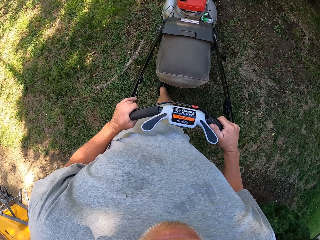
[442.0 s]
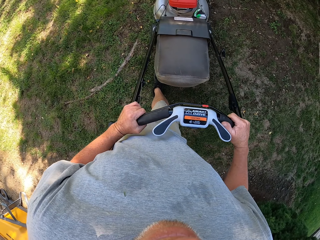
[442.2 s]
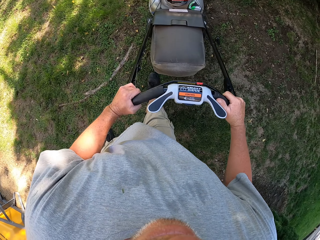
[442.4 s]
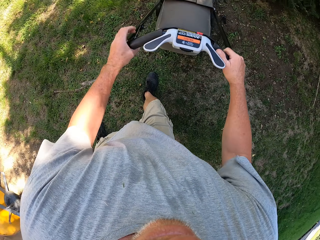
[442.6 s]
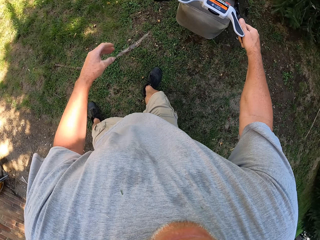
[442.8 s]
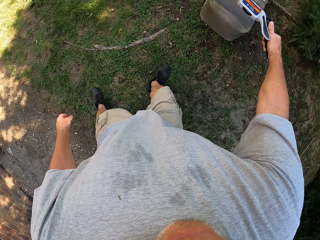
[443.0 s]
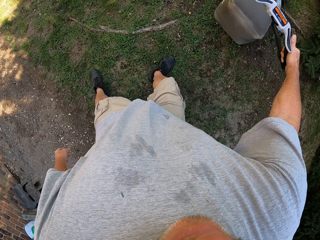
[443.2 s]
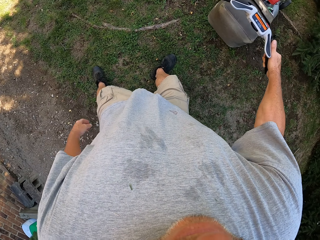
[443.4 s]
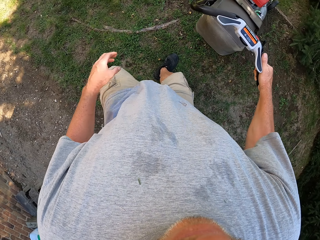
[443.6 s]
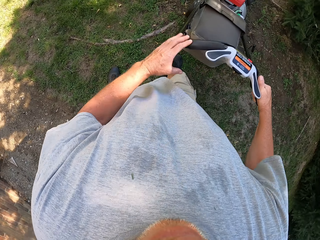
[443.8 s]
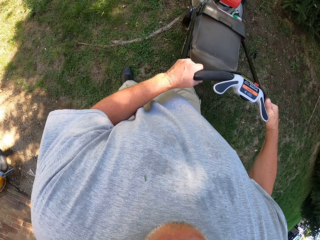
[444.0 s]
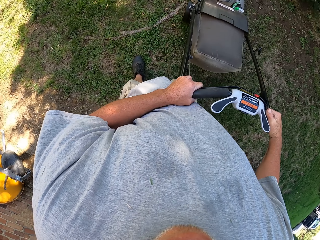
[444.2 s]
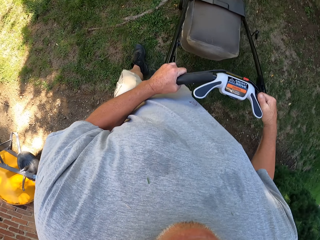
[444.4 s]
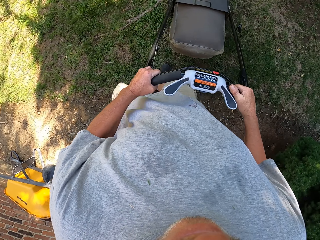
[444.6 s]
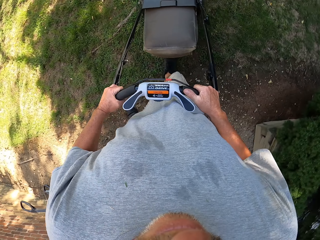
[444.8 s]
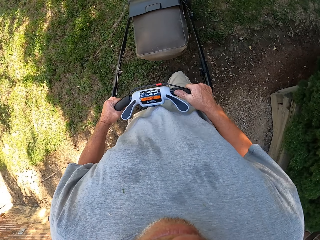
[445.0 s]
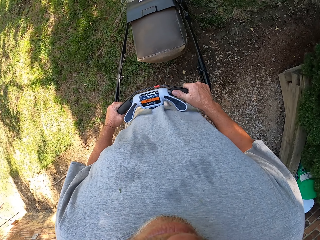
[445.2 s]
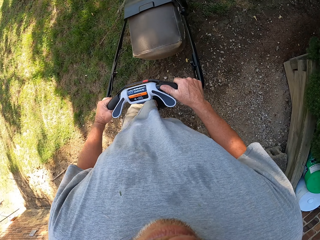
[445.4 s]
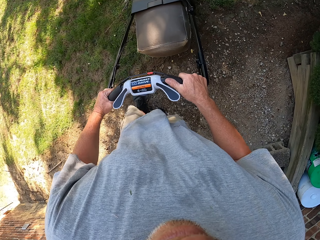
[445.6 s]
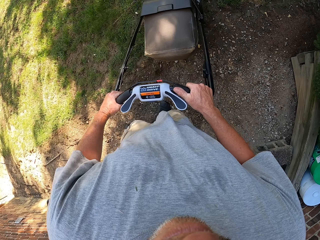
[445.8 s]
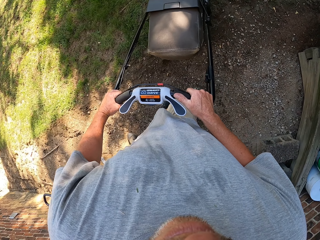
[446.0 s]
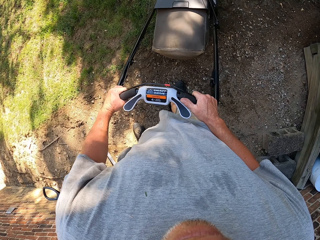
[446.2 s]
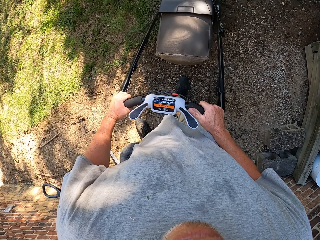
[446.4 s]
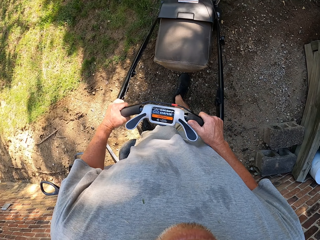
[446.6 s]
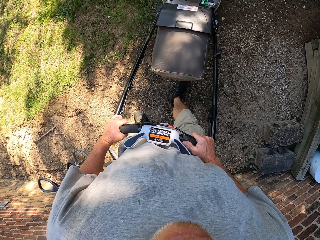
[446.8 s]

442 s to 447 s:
The camera wearer pulls the lawn mower backwards. They push the lawn mower forward. They pull the lawn mower backwards.

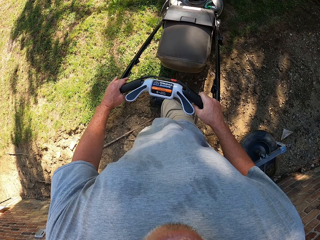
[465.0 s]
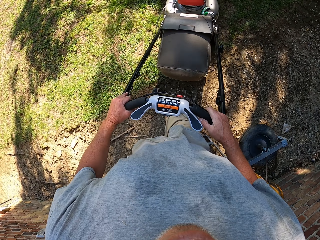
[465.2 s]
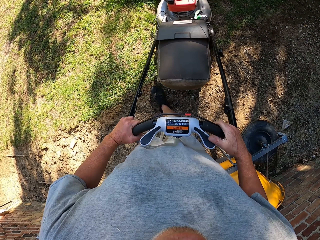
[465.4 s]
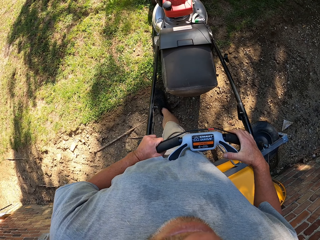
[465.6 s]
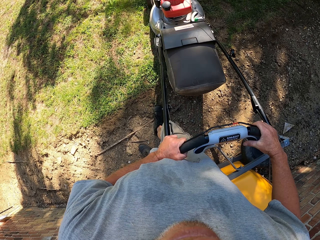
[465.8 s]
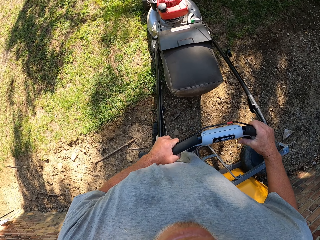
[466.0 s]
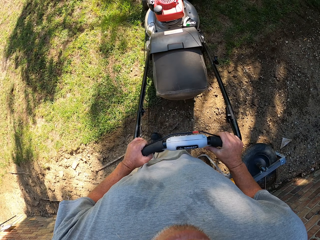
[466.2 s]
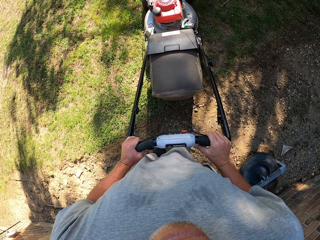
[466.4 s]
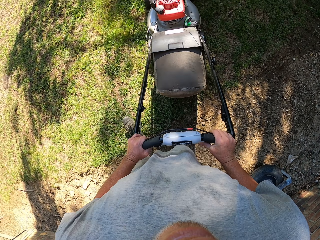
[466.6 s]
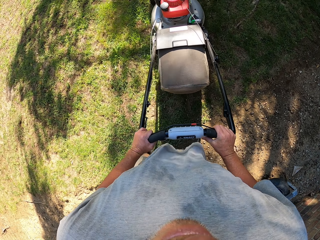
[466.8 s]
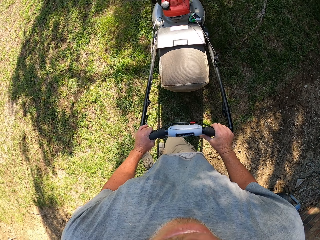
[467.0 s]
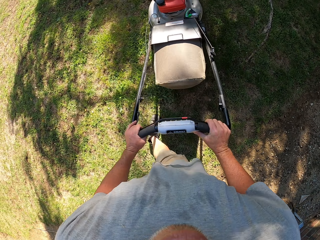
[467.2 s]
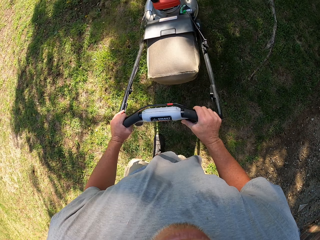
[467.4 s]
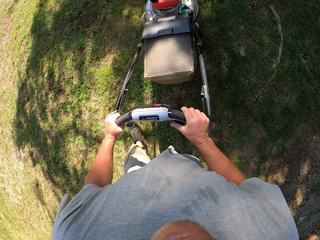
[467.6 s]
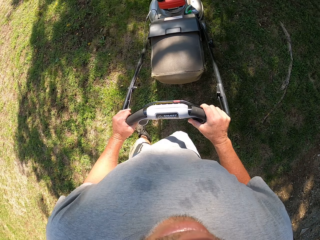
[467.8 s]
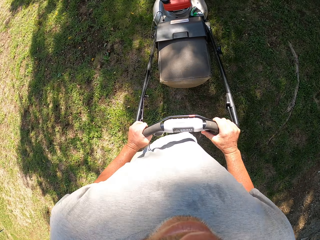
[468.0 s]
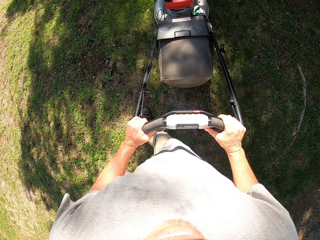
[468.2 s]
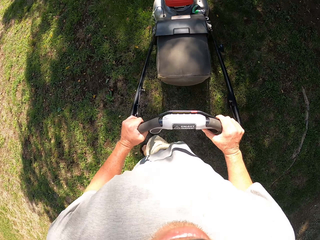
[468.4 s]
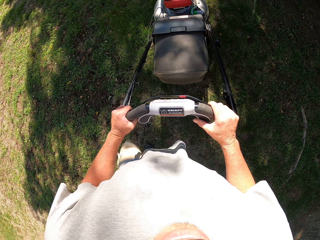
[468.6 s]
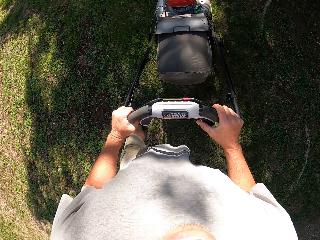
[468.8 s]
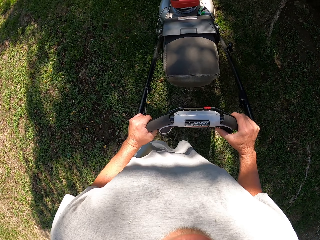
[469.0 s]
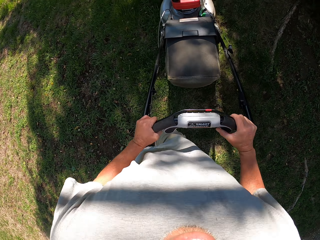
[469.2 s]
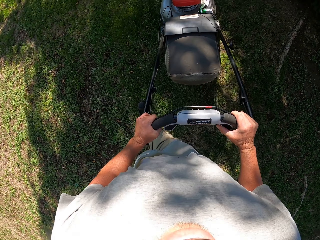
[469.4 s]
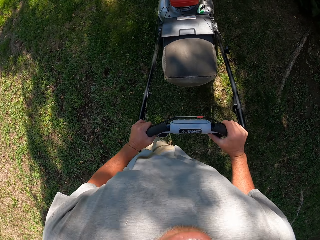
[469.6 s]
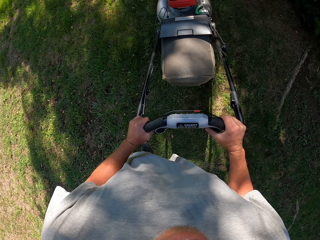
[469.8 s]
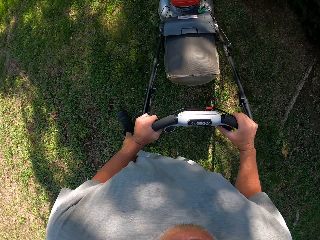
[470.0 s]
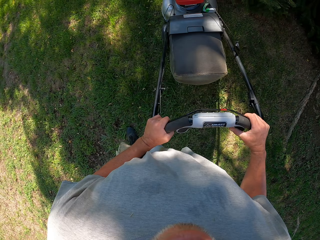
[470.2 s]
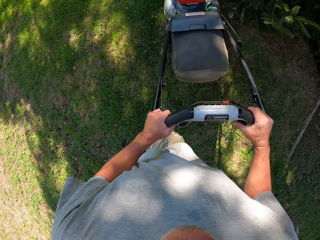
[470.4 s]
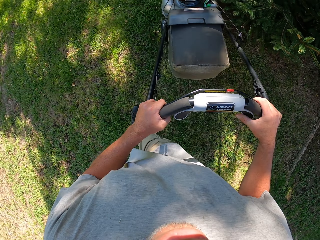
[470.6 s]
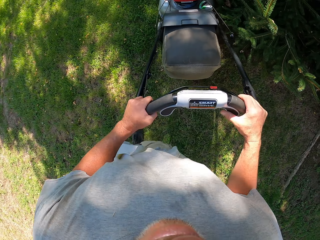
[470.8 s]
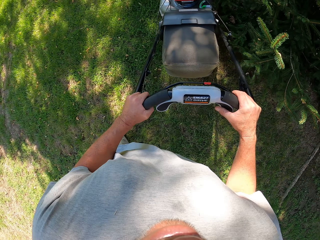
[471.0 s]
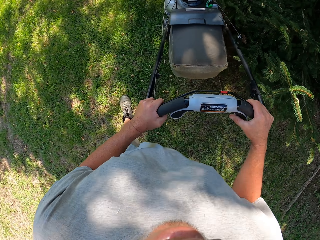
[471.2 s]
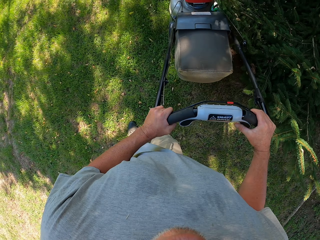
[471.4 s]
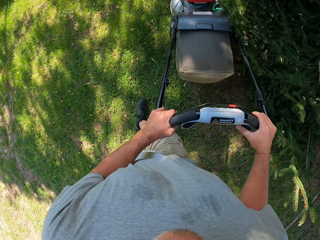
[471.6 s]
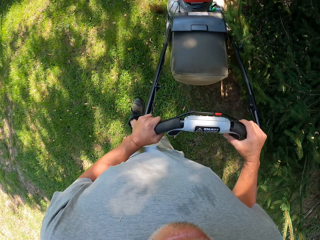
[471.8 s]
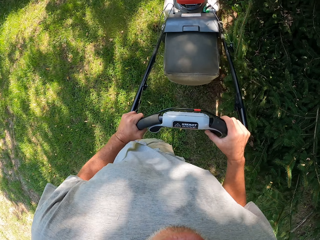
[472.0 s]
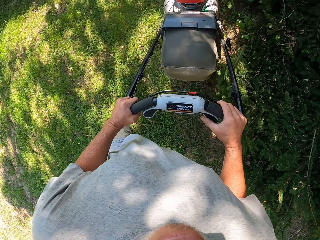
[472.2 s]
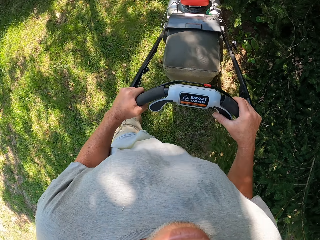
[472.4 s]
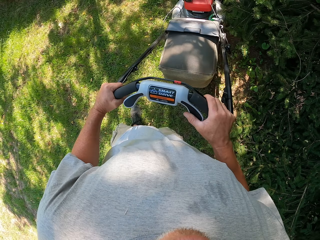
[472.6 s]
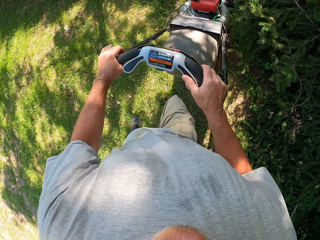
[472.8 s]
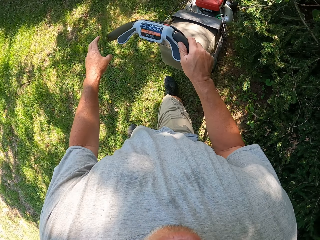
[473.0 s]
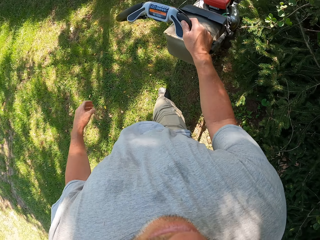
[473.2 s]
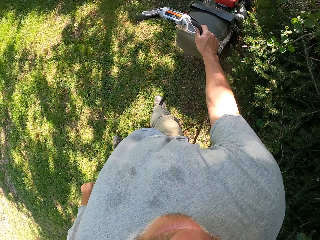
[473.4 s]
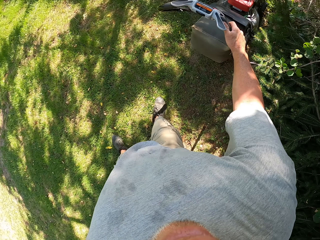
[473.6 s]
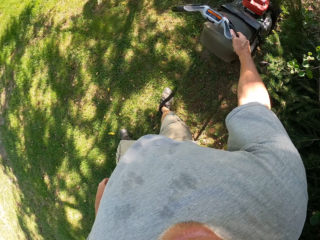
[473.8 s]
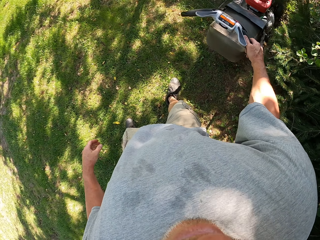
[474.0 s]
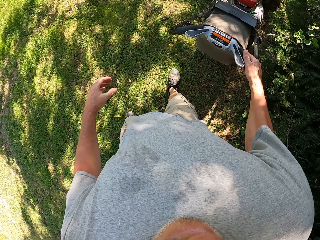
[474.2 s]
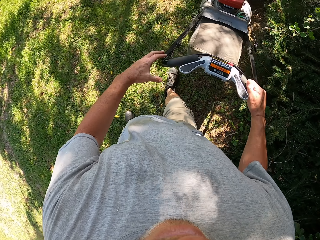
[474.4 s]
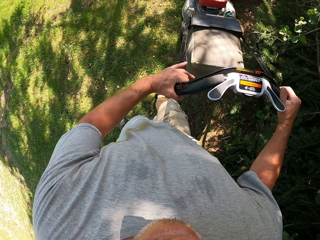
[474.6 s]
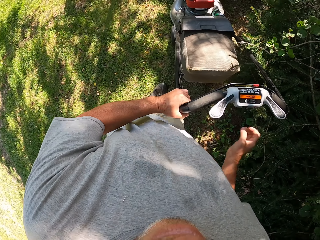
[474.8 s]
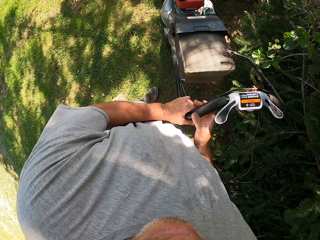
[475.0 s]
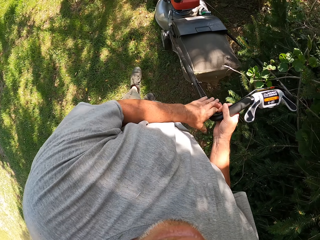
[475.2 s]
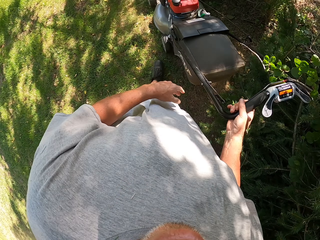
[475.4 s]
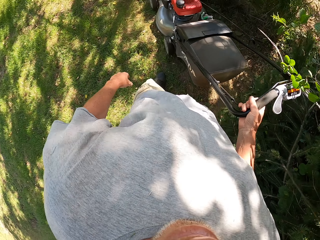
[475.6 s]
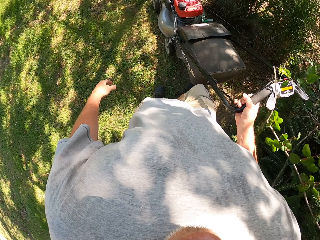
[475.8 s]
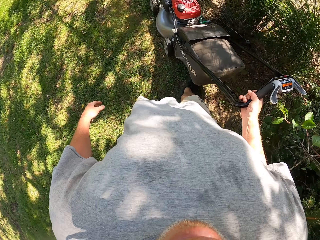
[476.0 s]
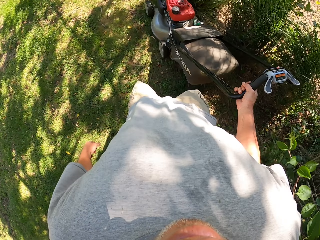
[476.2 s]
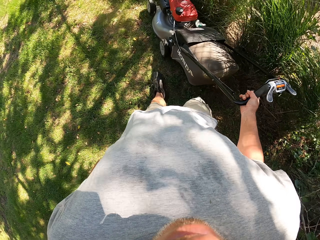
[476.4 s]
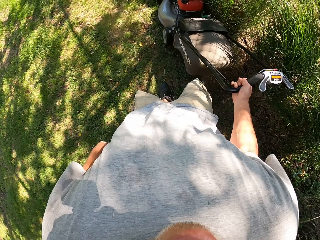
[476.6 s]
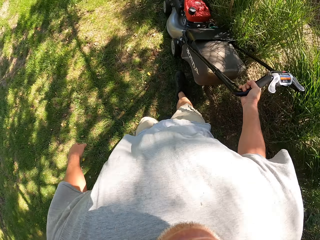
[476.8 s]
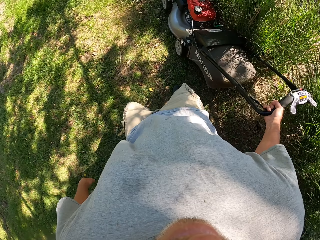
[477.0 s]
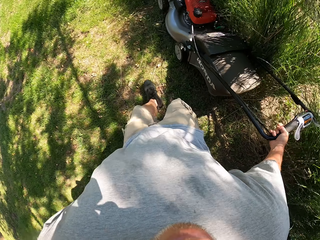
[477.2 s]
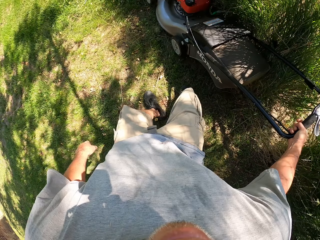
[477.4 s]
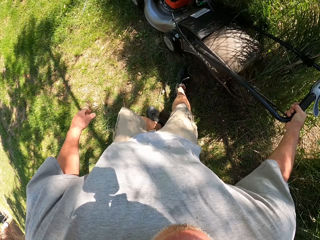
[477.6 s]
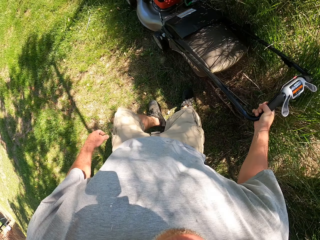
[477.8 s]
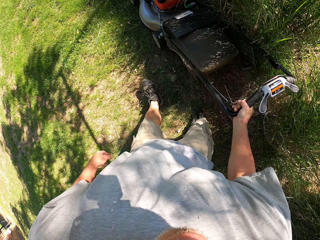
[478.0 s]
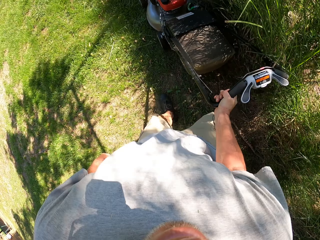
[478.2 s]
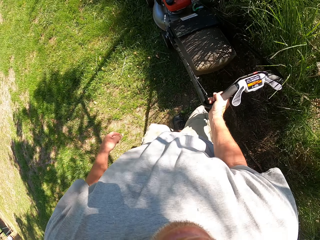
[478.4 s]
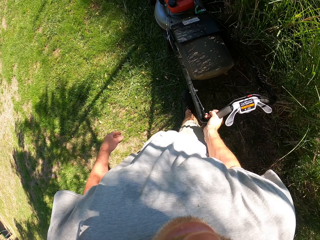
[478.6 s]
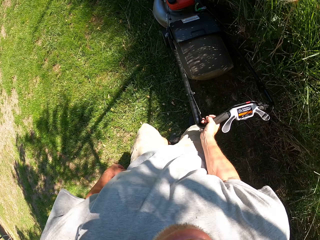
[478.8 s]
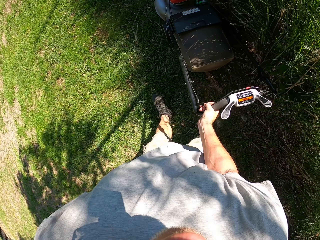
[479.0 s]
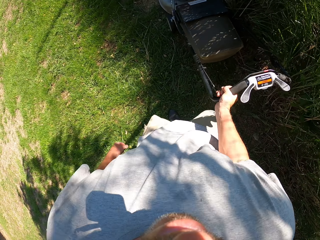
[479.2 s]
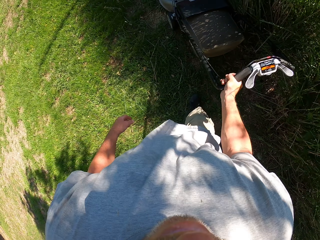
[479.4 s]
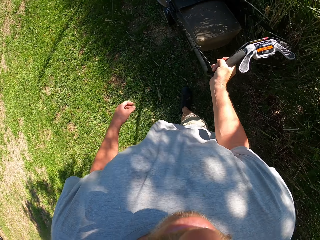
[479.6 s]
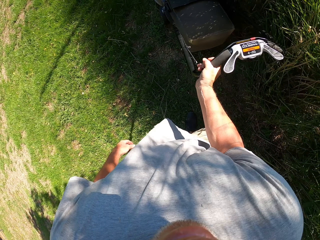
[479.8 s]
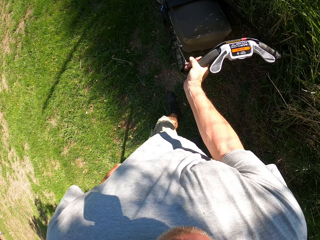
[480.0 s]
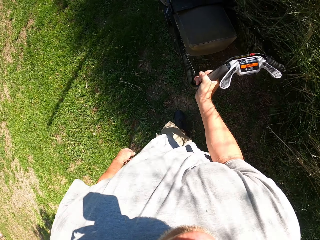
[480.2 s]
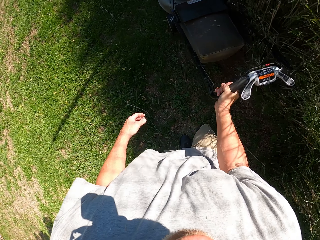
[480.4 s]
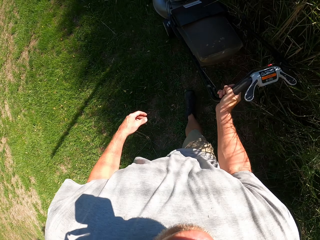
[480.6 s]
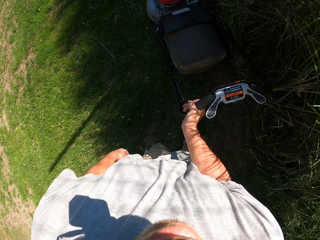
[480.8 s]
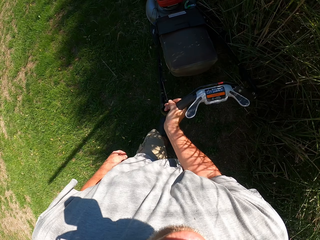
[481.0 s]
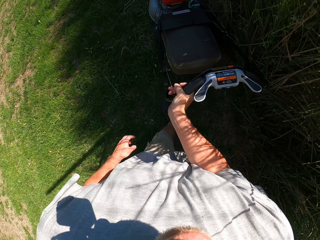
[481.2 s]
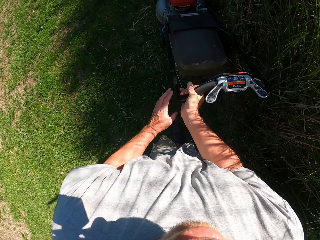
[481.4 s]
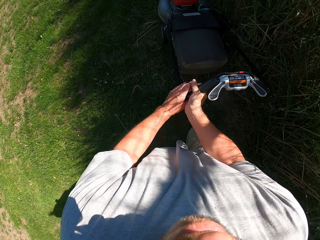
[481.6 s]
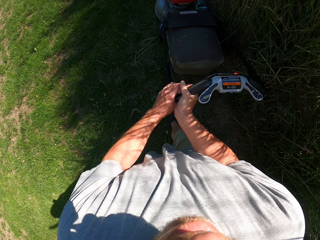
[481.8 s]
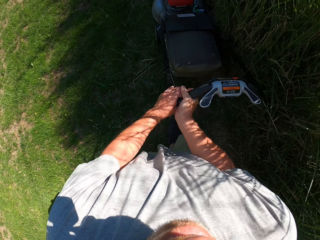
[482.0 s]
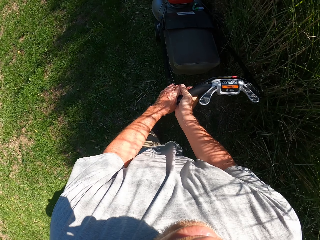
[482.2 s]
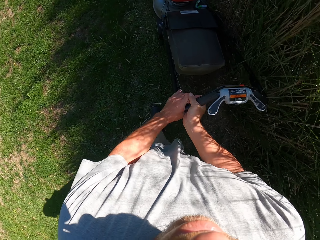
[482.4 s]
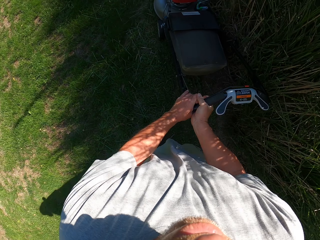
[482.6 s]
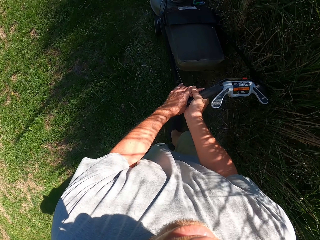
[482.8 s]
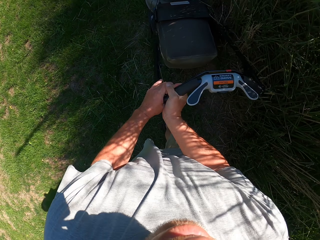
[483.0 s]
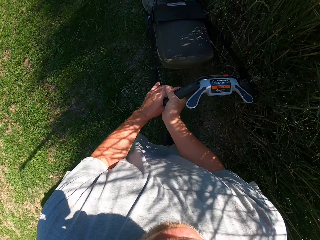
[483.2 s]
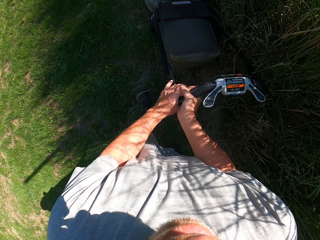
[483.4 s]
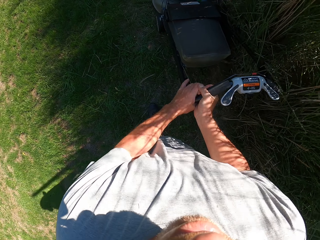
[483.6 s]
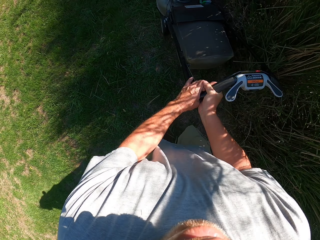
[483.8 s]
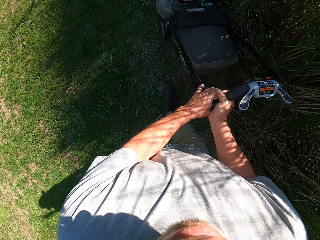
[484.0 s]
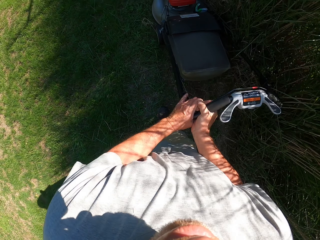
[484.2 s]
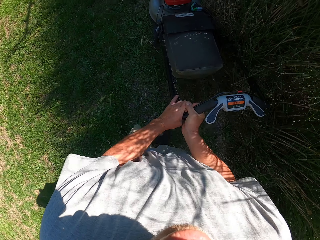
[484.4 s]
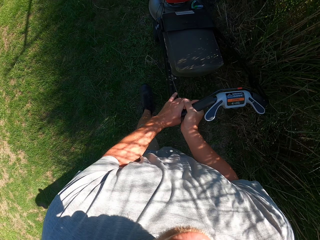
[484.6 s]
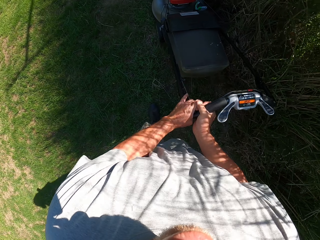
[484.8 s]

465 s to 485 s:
The camera wearer pushes the lawn mower forward. They turn the lawn mower left. They push the lawn mower forward.
